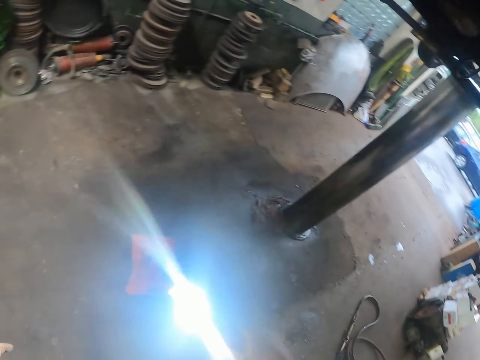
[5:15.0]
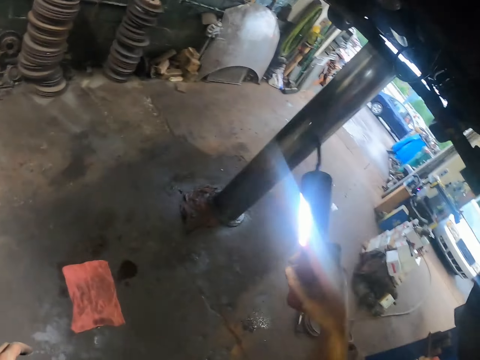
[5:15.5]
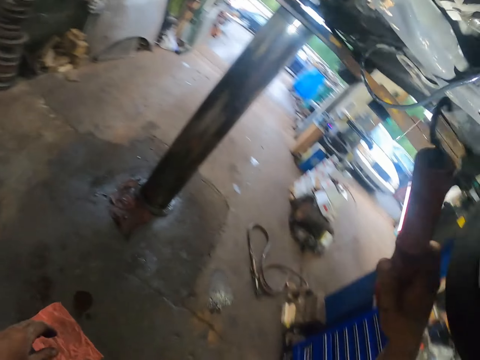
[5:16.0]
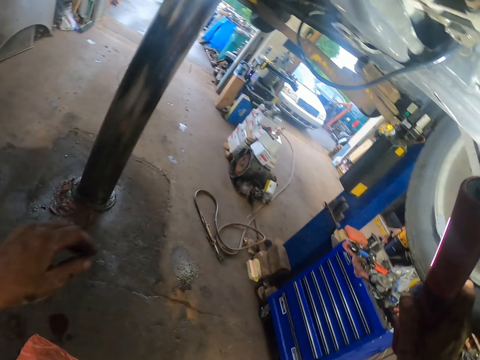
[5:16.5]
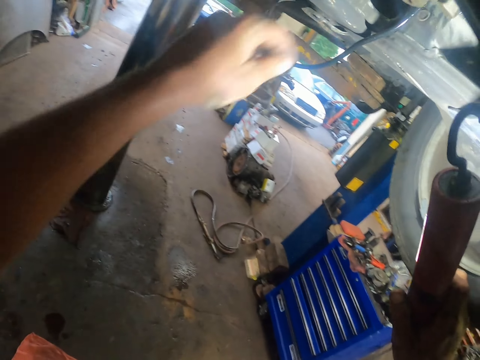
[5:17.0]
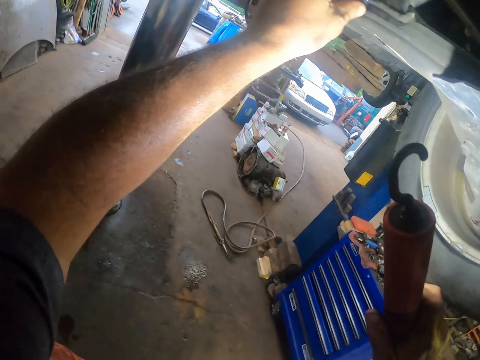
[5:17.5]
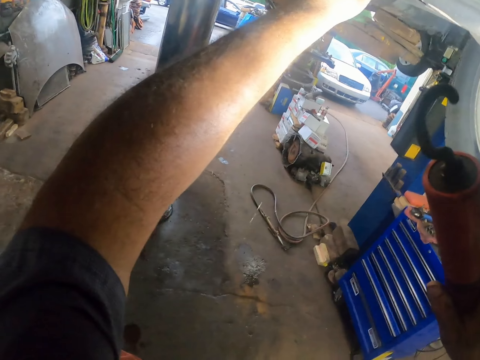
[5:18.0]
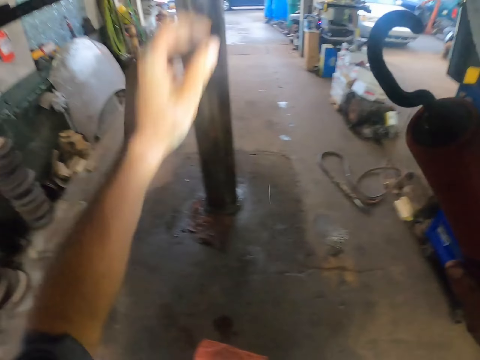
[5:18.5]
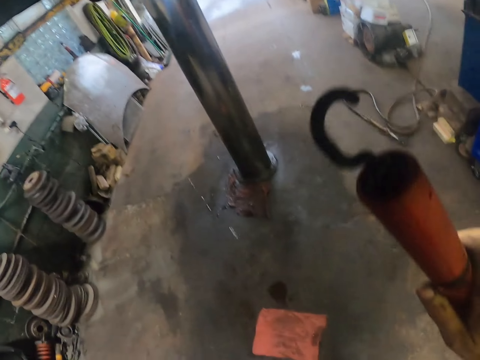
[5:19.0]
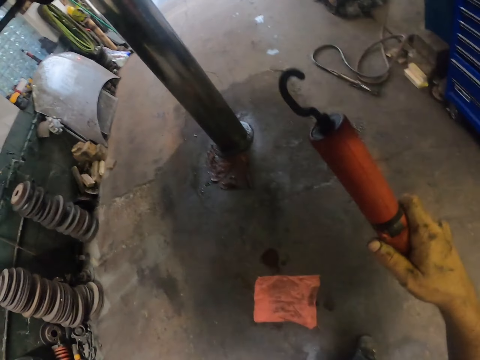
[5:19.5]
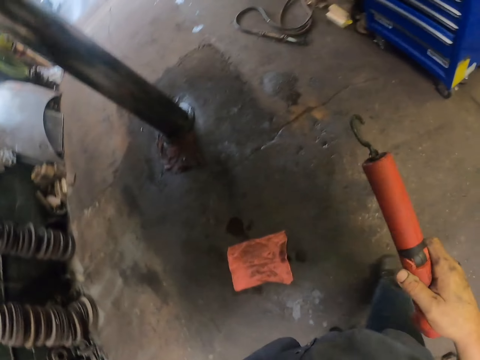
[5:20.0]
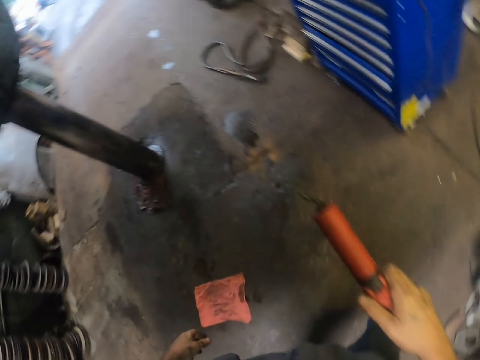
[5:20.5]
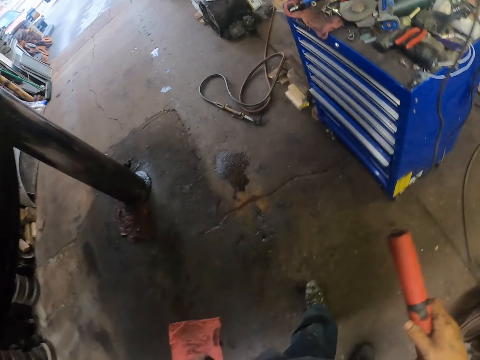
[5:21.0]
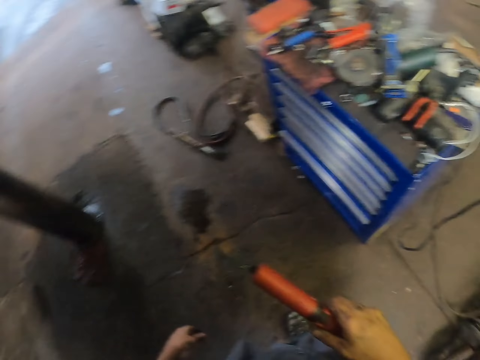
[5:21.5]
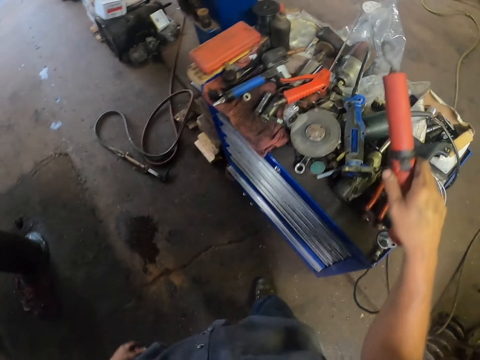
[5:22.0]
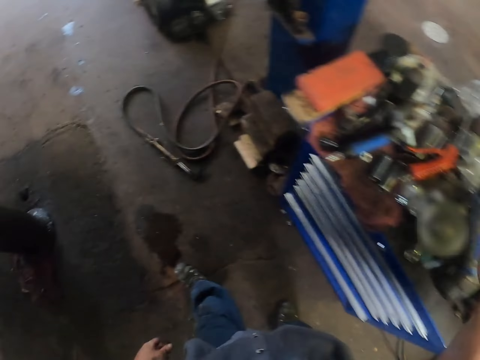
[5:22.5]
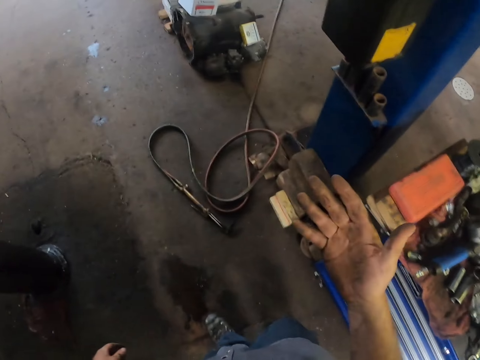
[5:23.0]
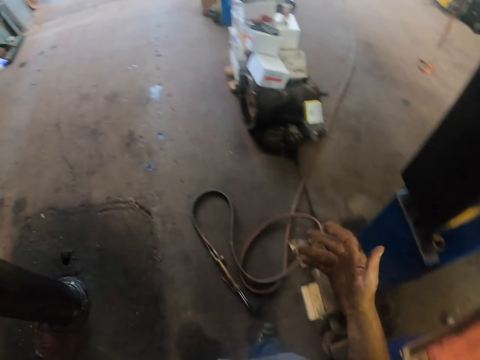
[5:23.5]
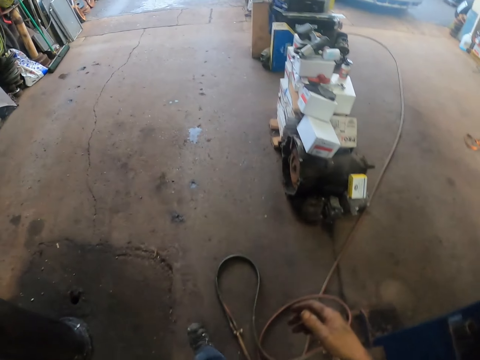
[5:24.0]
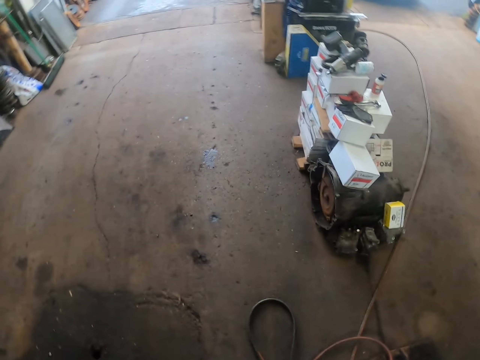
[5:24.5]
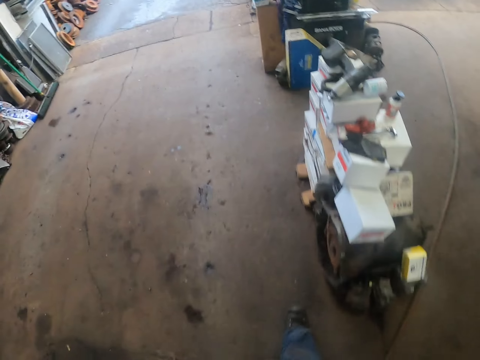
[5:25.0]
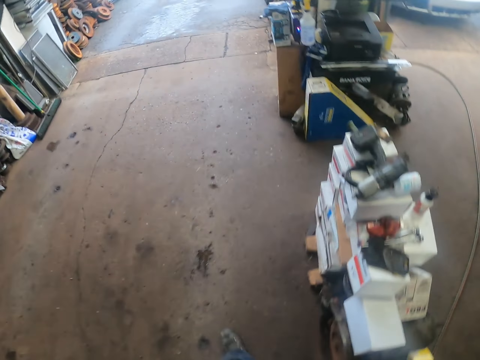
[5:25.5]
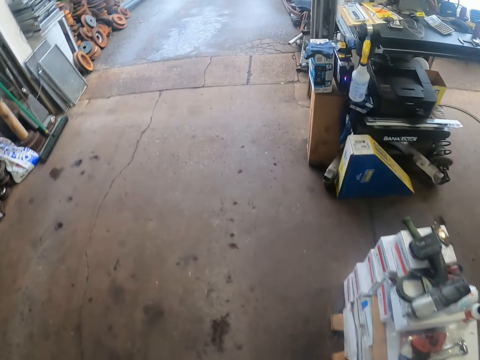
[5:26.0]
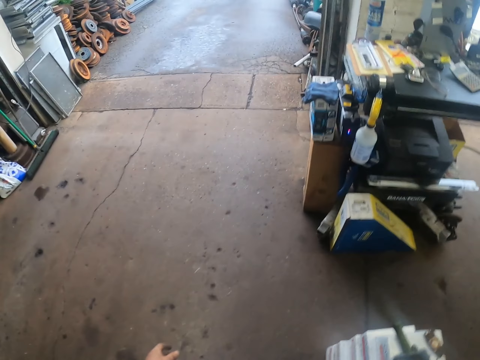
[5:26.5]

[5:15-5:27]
The camera wearer shines at the bottom of a car. They fix something on the car. They adjust the pipe. They walk around the workshop. They place the torch on the toolbox. They walk around the workshop.

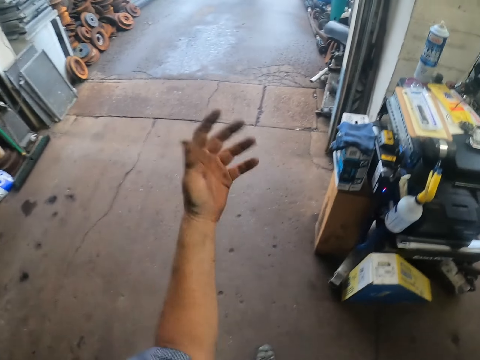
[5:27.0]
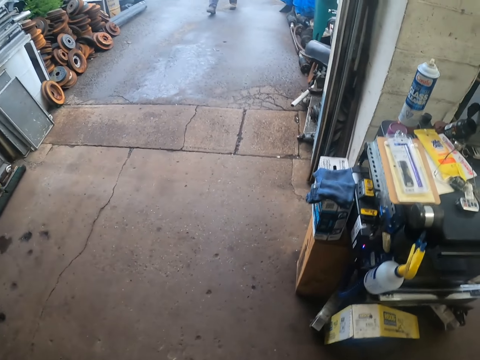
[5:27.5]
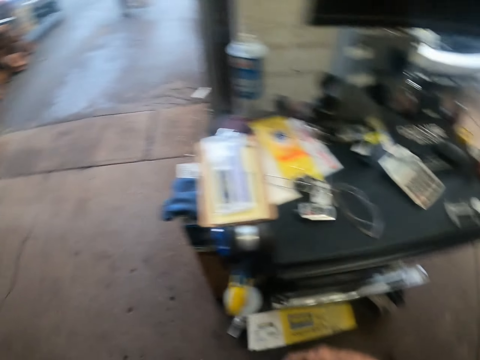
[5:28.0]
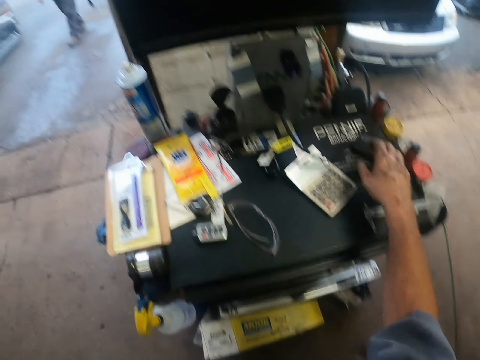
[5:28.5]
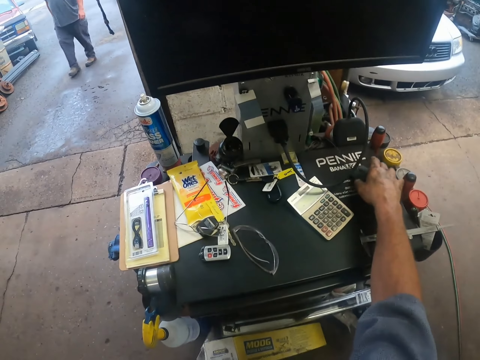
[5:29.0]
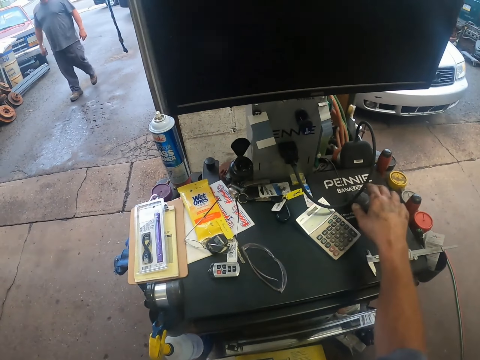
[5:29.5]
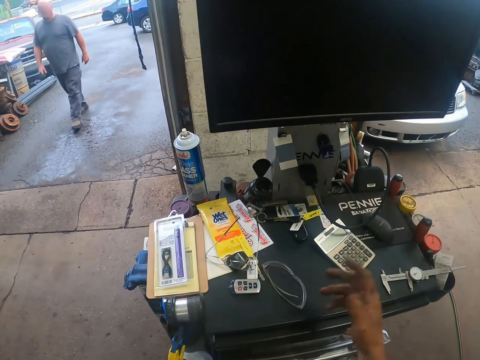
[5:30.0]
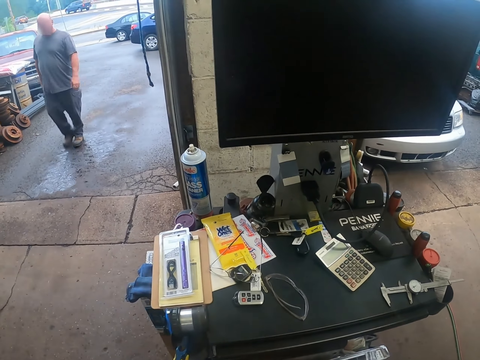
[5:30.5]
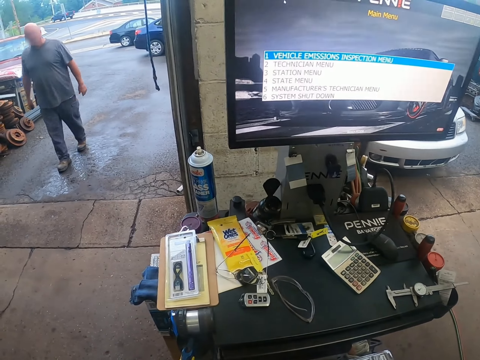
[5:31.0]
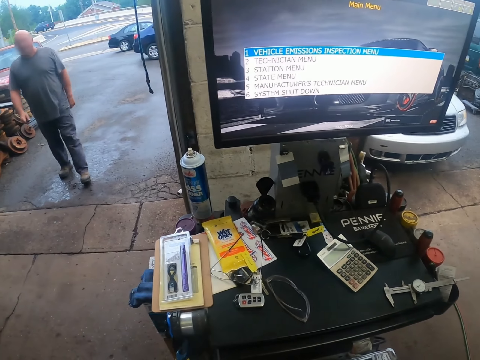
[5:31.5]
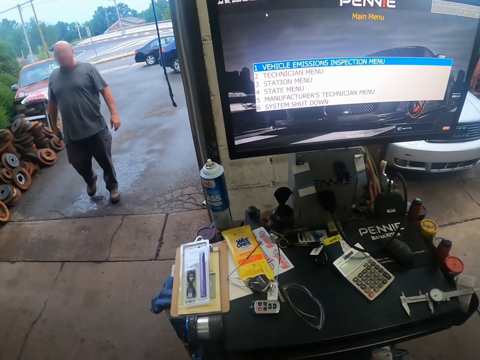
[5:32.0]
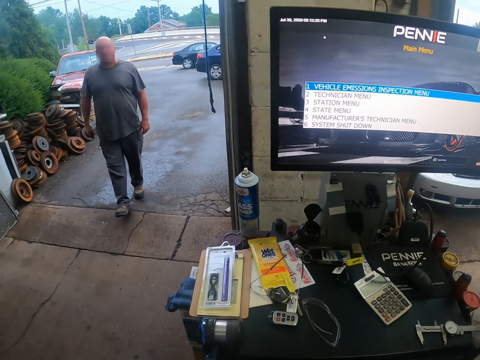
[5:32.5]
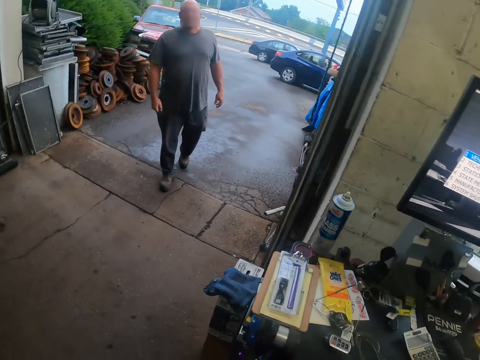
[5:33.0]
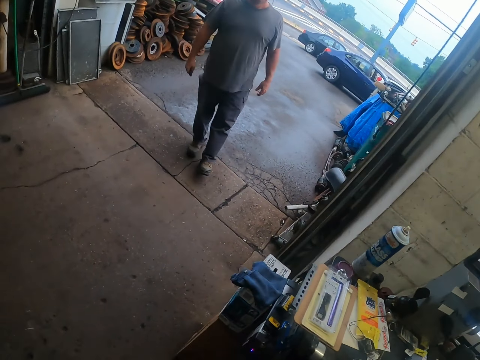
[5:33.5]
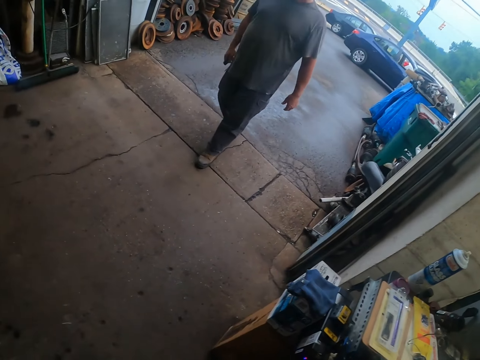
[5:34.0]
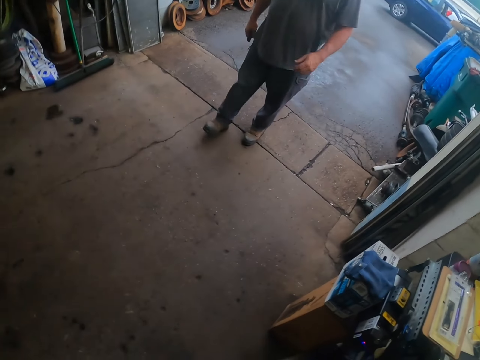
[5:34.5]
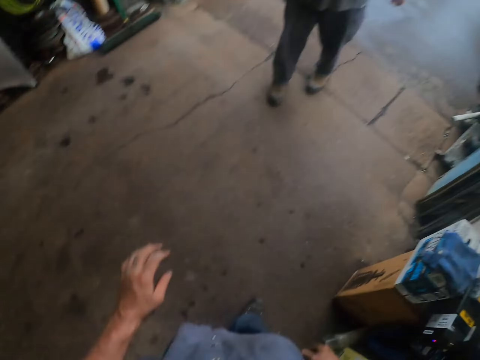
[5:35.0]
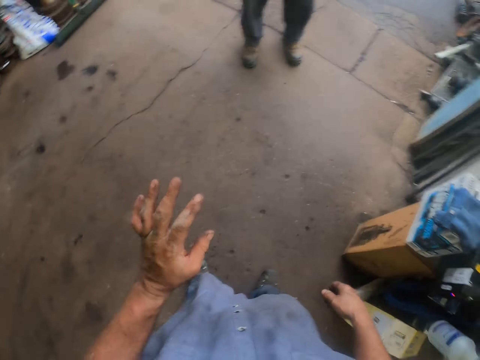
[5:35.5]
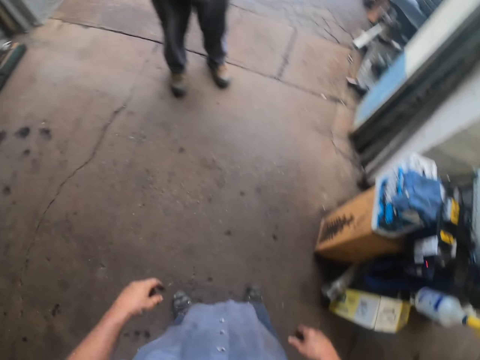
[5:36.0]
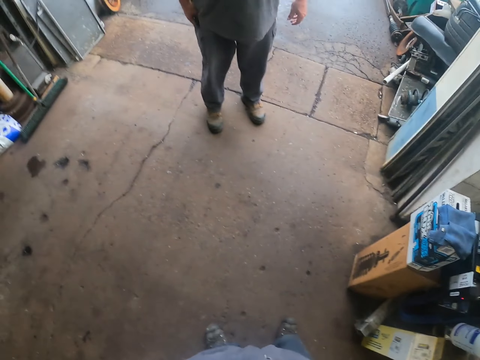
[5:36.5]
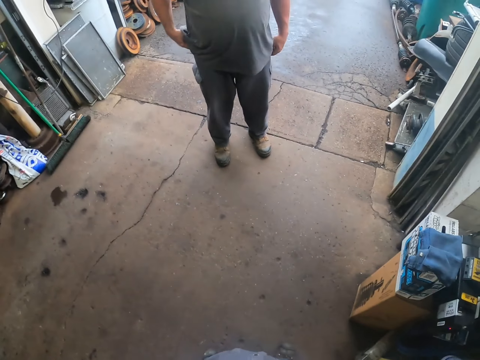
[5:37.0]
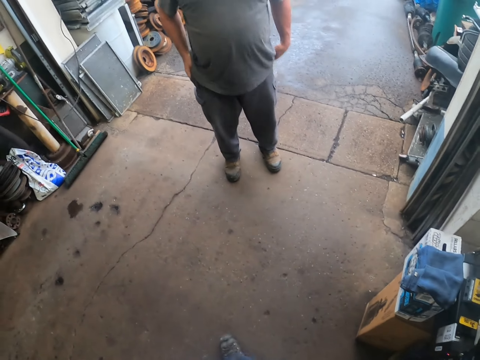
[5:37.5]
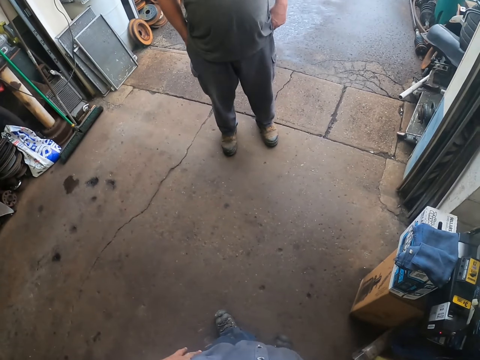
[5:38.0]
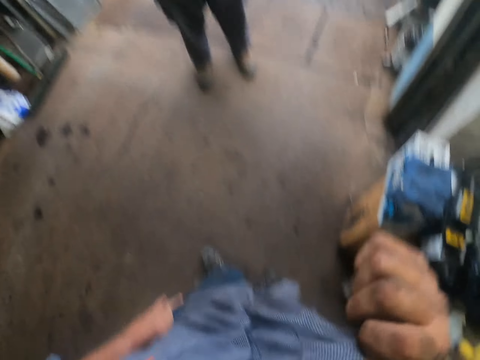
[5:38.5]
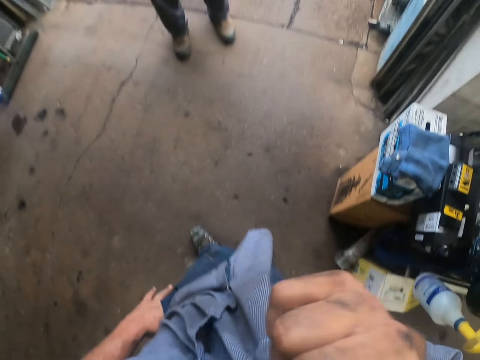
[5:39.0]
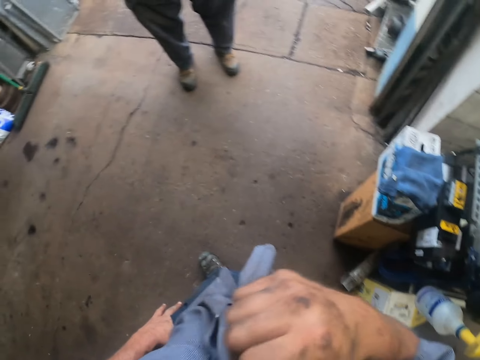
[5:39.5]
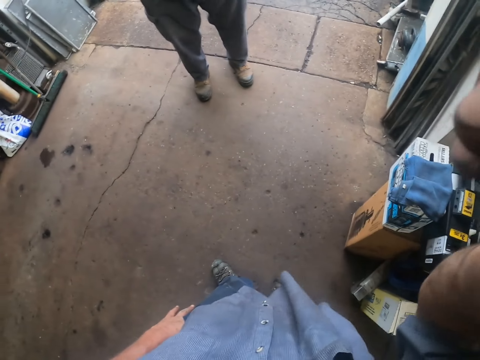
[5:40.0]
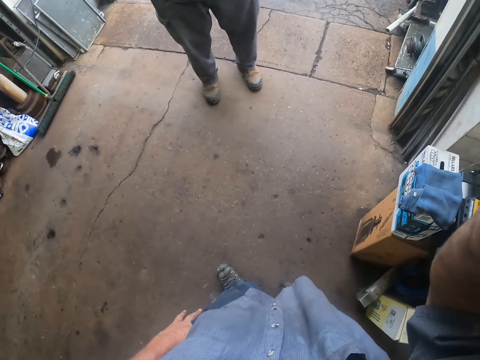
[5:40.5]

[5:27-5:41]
The camera wearer stretches the hand. They operate the computer. They put on the garage computer. They stare at the screen. They stare at a person. They move. They converse with the person. They wipe the face. They raise the right hand. They adjust the camera.
